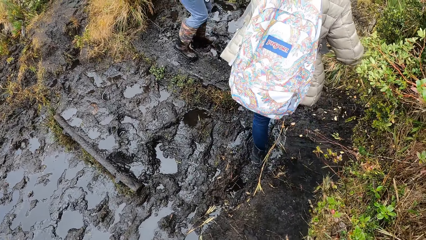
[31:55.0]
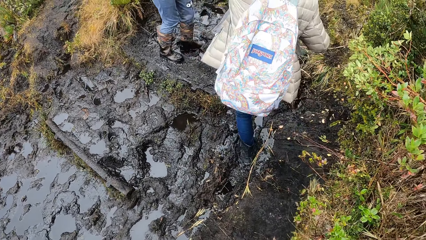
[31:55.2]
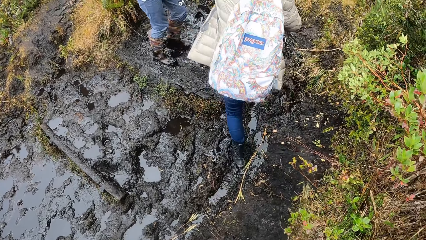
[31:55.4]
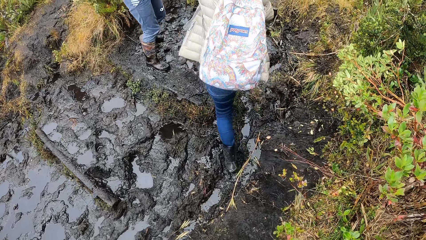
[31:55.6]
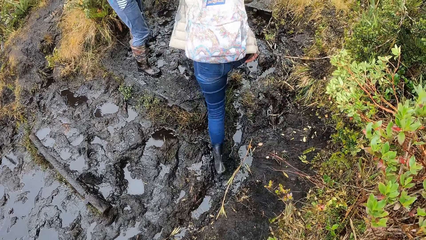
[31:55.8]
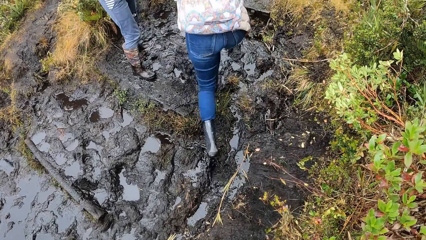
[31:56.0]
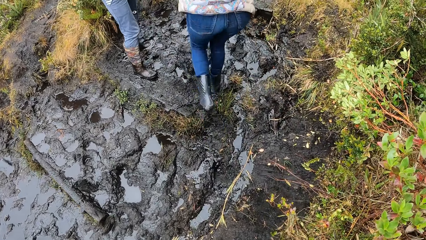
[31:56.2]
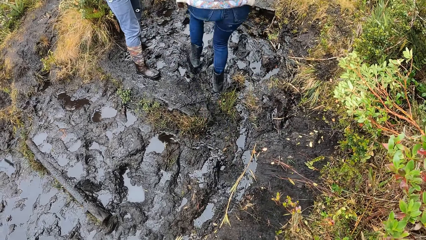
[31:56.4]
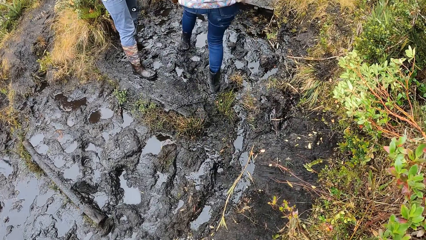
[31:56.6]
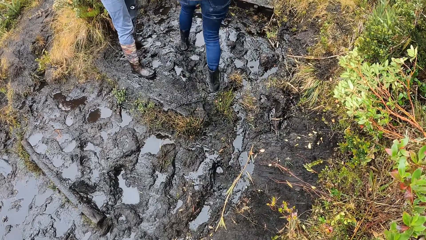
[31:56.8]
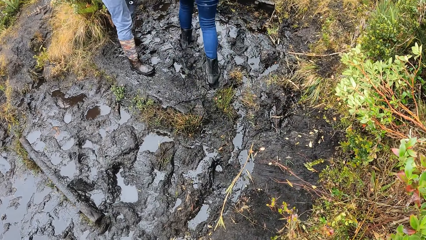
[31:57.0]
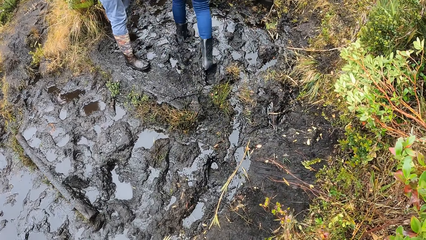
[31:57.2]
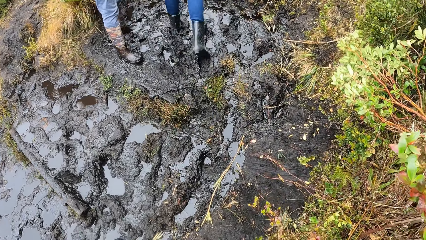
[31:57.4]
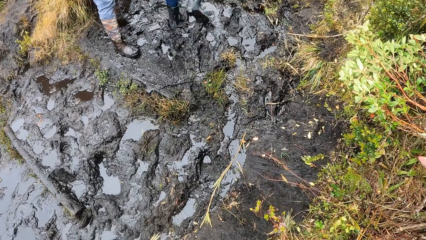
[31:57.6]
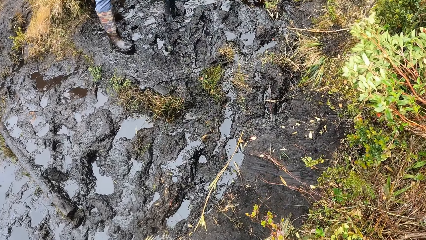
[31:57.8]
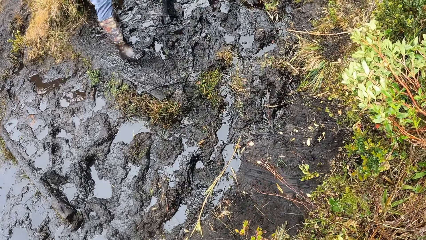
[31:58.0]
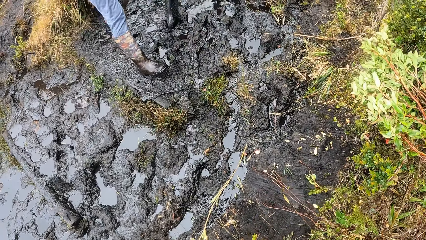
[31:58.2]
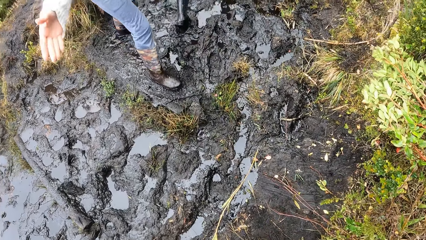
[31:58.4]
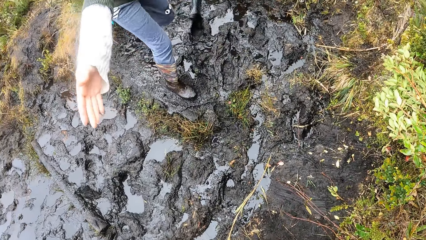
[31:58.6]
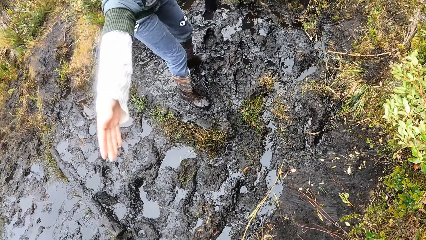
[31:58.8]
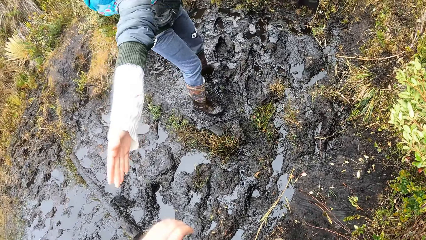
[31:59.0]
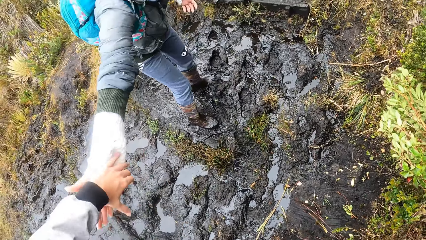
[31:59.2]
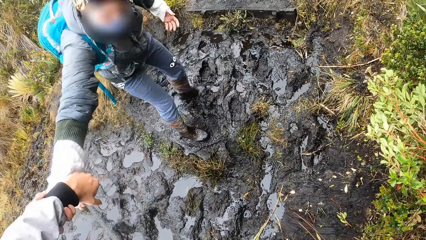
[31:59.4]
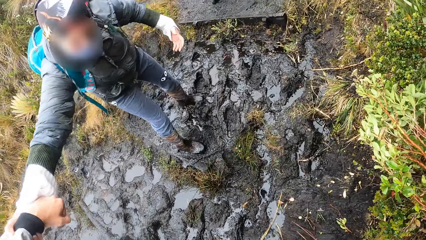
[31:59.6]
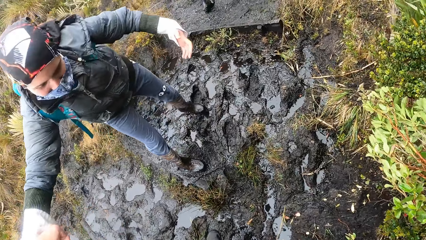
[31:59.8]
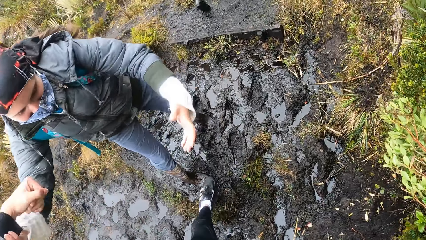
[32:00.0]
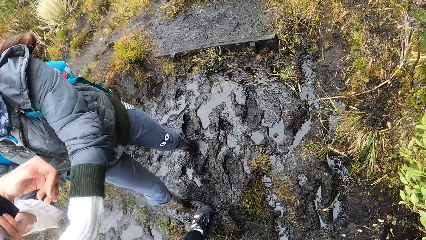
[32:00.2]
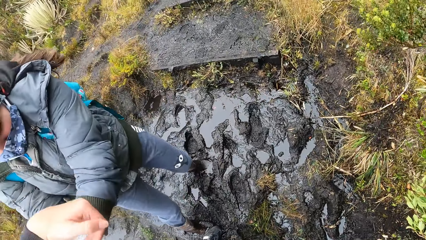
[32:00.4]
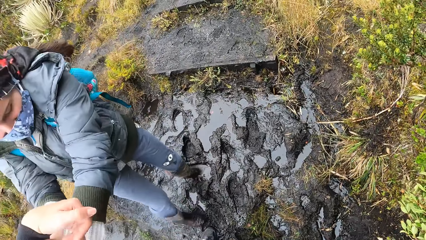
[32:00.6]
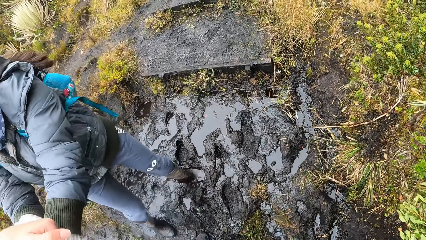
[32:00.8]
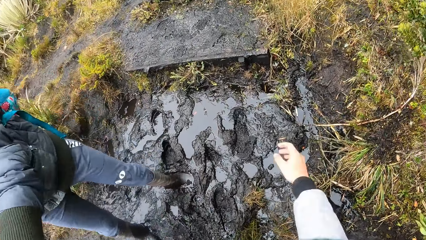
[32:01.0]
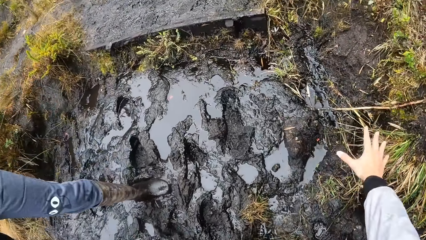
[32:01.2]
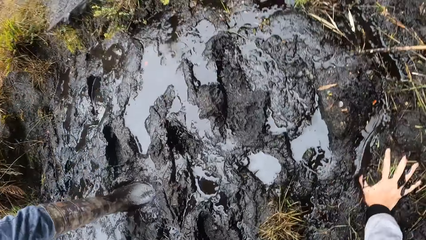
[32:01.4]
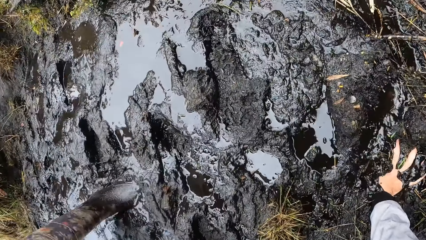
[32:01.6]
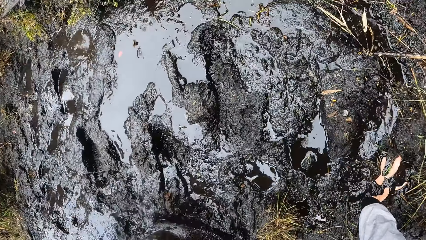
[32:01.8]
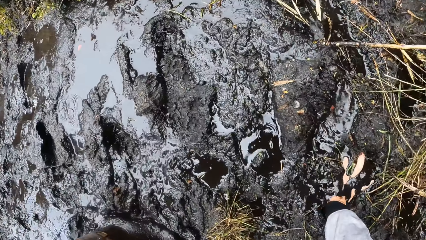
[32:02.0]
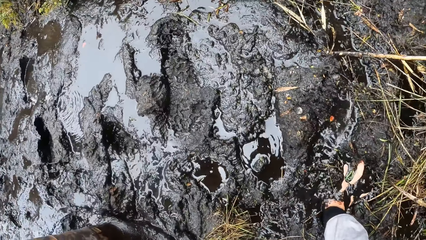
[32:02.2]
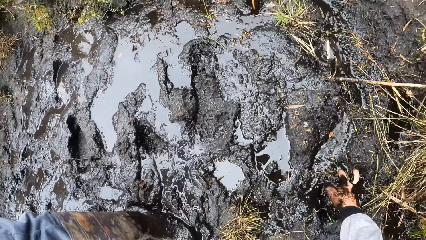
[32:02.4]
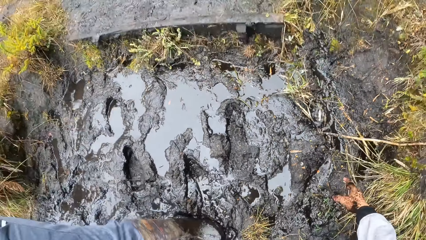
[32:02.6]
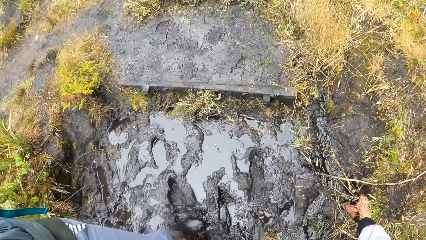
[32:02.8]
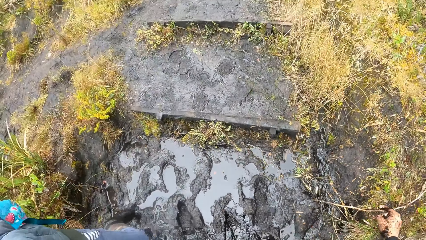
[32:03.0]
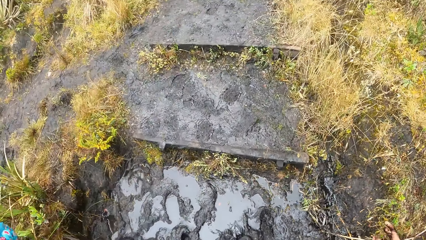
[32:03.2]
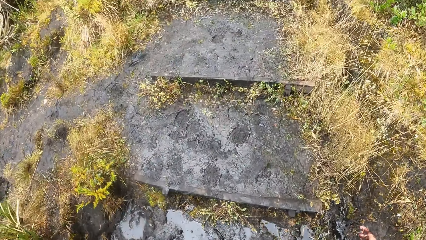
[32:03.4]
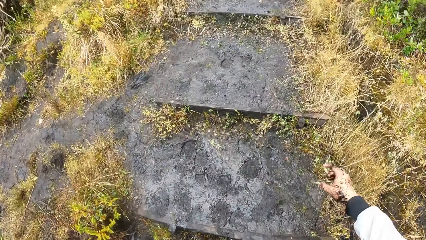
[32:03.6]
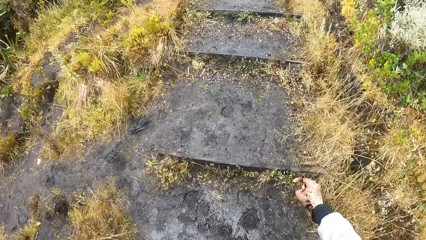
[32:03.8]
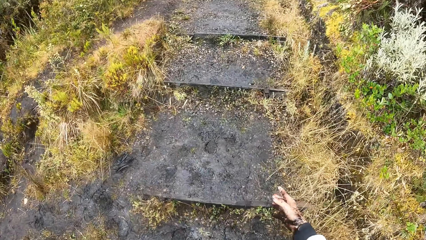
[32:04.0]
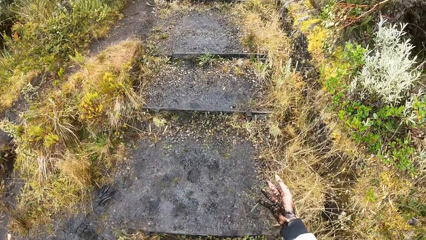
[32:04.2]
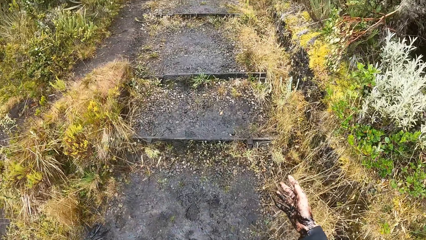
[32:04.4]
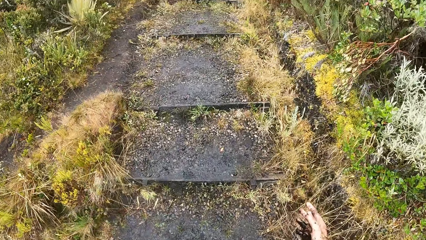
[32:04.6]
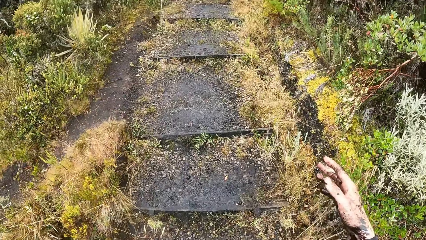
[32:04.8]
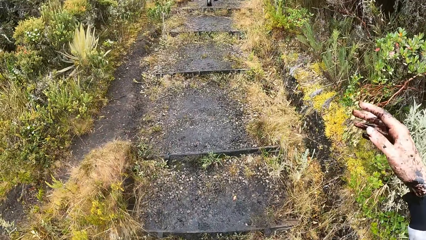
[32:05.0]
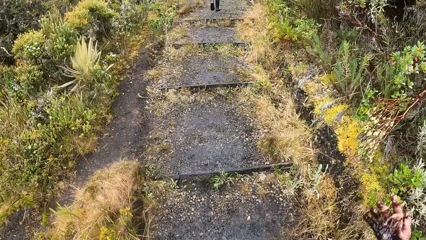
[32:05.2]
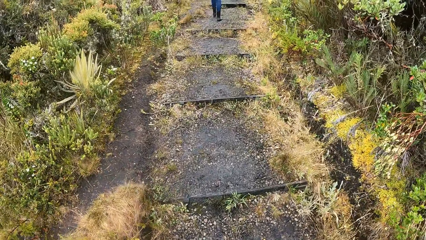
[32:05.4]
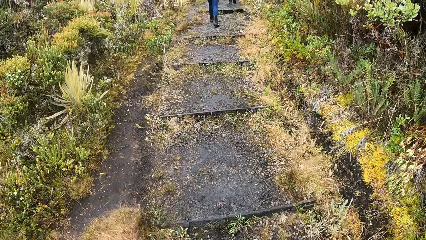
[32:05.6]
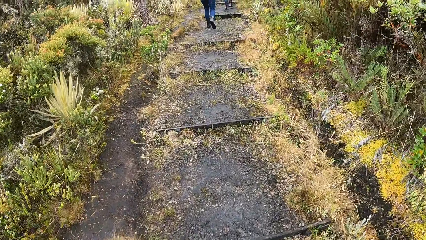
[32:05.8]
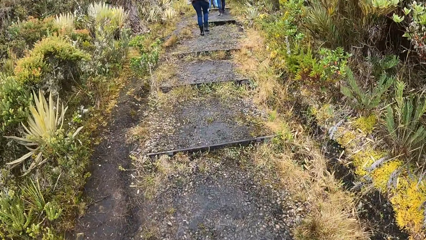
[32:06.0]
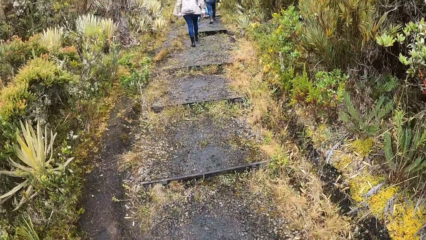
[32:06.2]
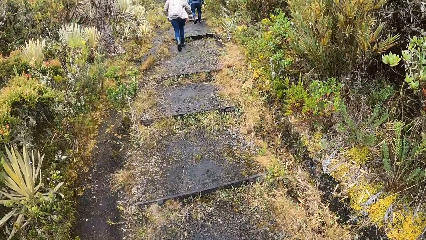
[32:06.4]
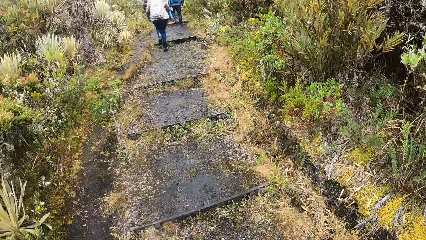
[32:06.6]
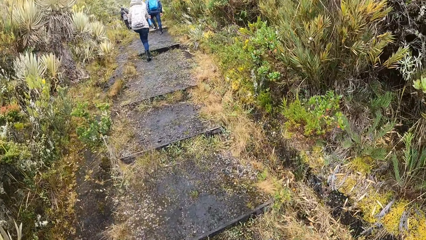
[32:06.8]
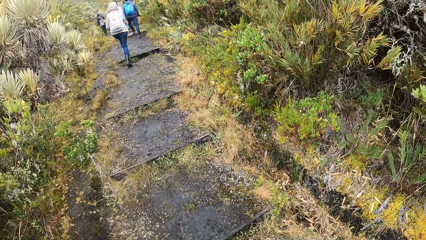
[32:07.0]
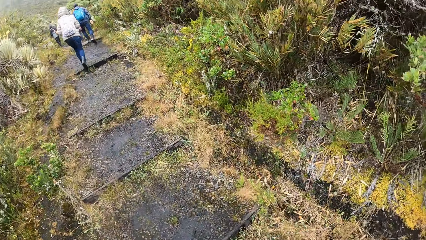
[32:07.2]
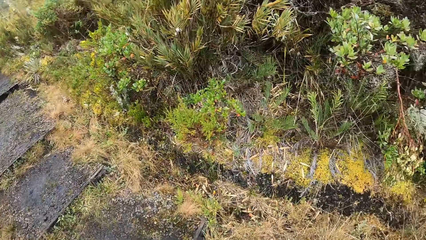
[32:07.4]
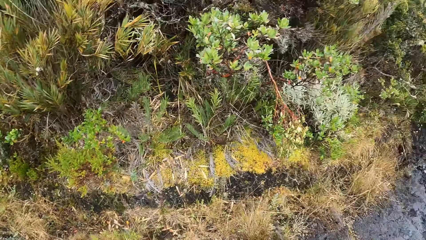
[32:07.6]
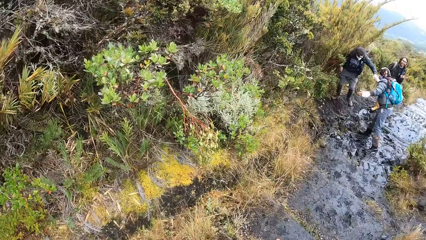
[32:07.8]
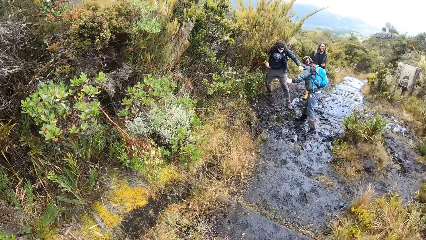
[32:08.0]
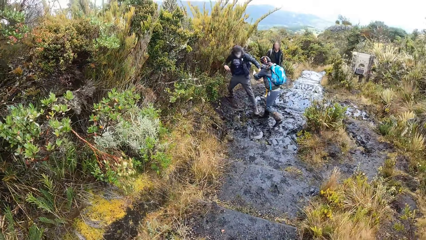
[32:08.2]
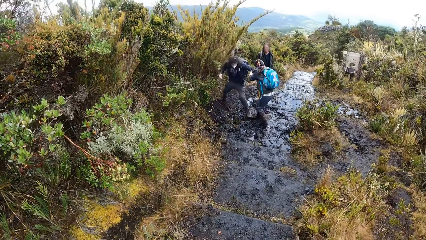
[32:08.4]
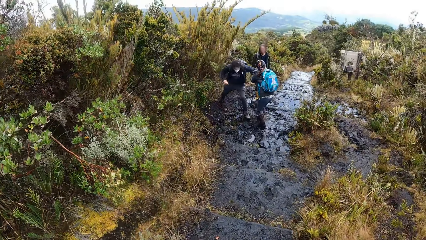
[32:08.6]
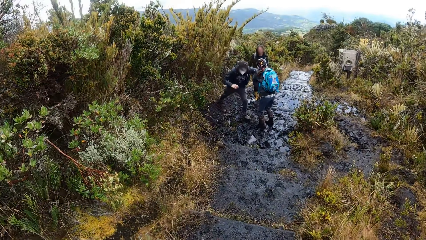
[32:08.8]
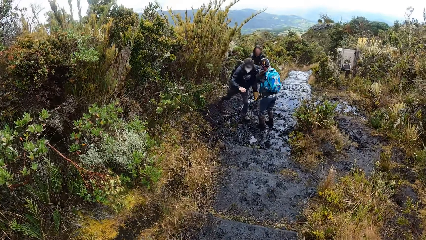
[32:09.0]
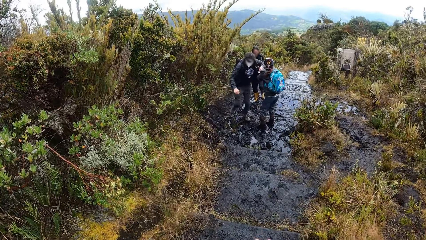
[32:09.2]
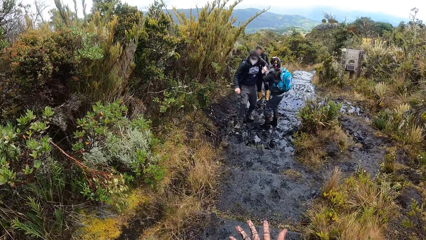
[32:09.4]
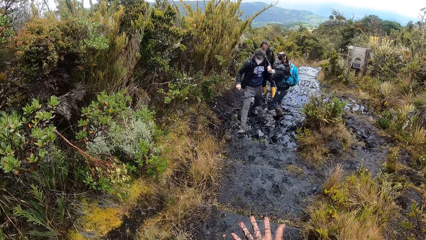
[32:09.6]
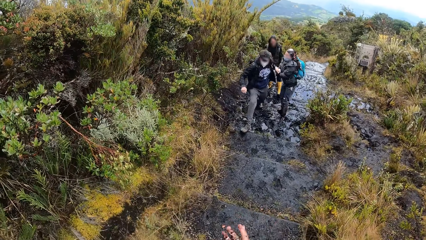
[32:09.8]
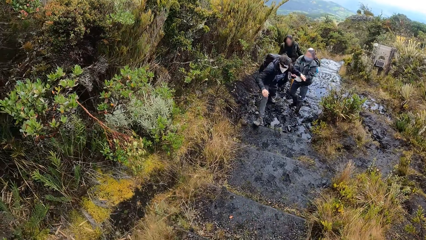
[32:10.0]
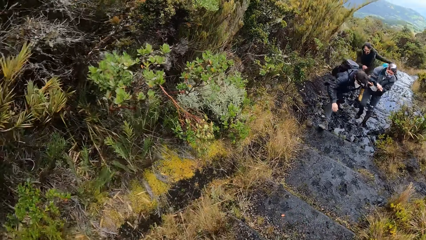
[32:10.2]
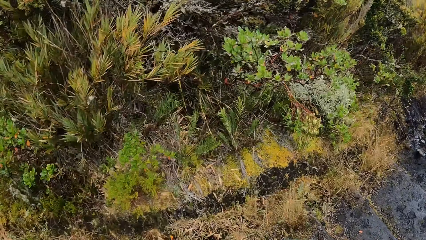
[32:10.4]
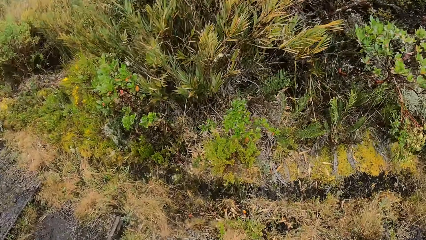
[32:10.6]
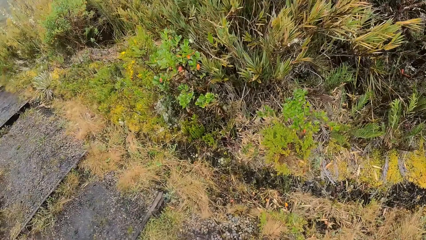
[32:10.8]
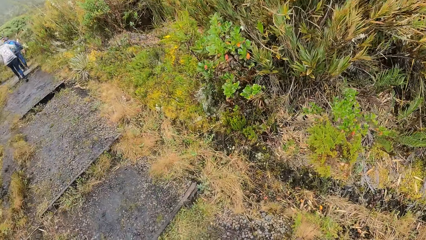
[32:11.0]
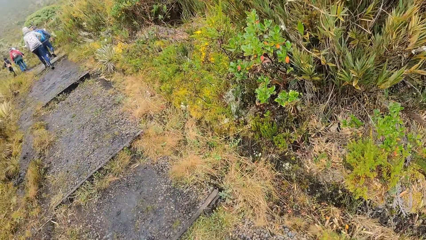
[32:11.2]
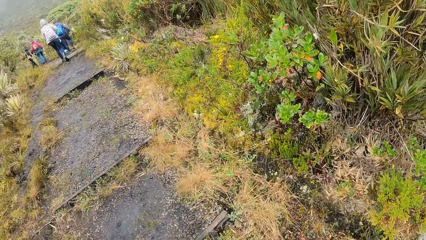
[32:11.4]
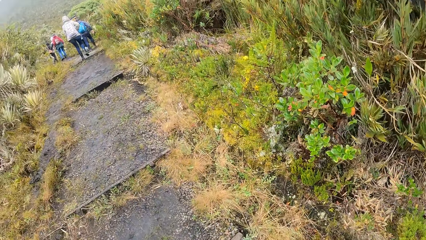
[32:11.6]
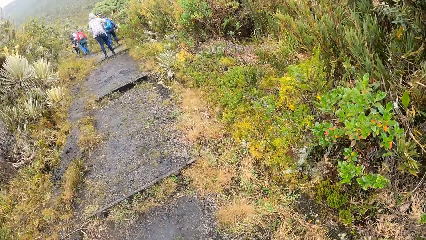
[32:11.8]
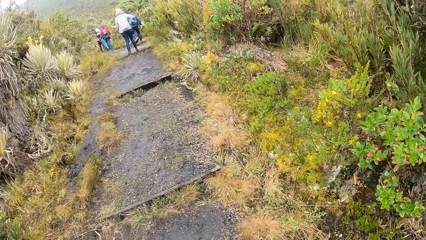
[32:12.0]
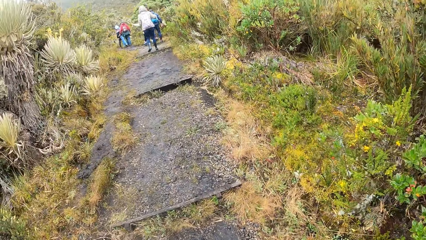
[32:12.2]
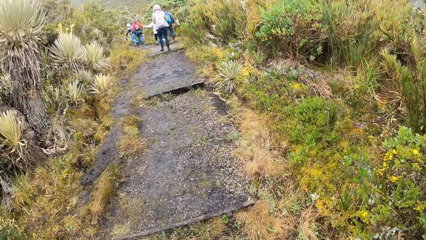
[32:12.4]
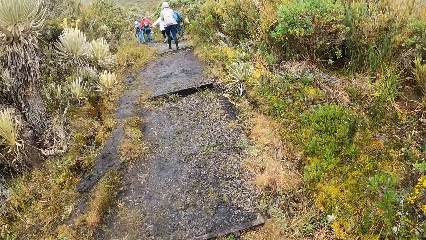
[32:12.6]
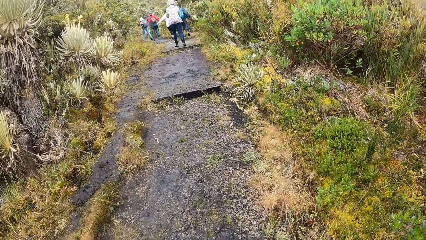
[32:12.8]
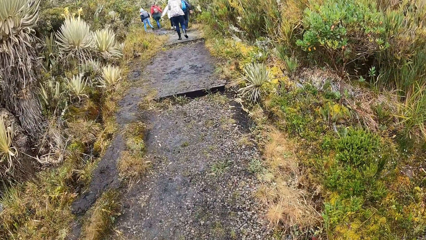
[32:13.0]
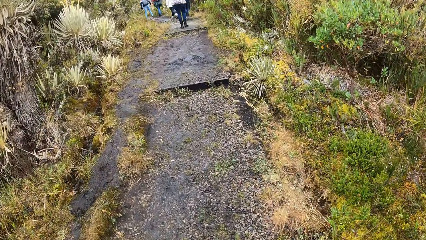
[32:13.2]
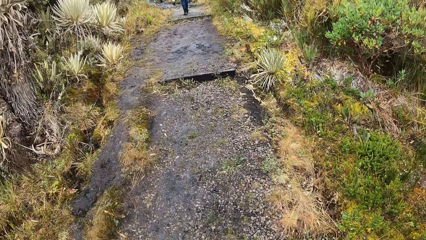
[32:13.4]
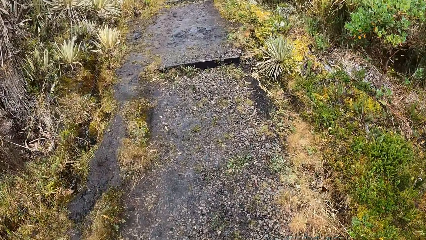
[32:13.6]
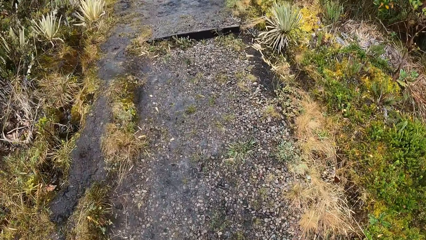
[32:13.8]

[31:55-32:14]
The camera wearer walks on the pavement. She looks around. A woman pulls the camera wearer on the path with her right hand. The camera wearer holds the woman with her left hand. She skips the mud. The woman pulls the camera wearer on the path with both hands. The camera wearer touches the ground with her right hand. She takes her right hand off the ground. She walks up the path. She shakes the hand. A person walks on the pavement. The camera wearer turns around. She stares at the woman and two other persons. She moves the hand. She turns around and walks on the pavement.
